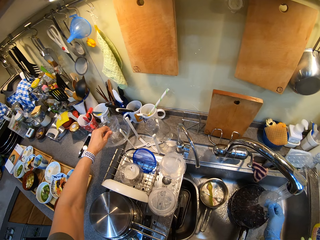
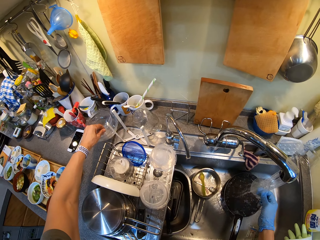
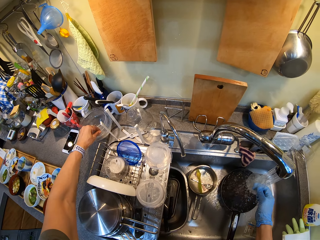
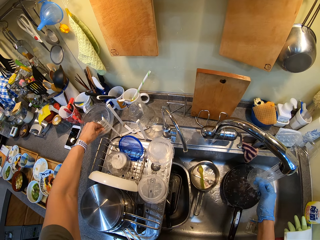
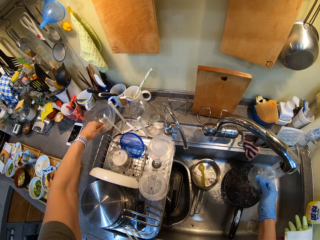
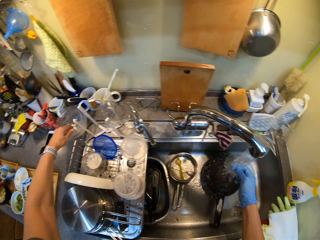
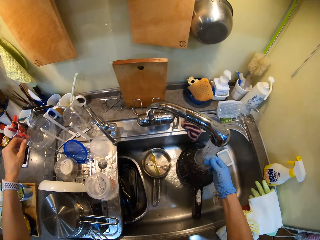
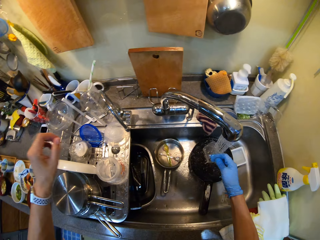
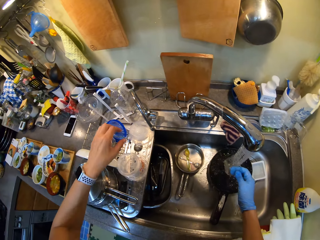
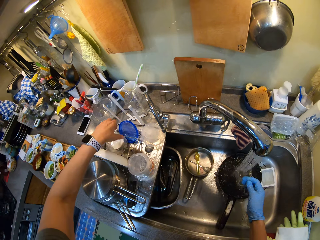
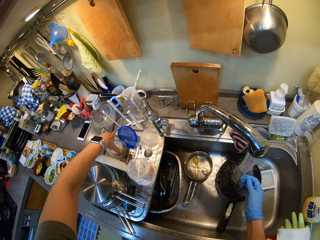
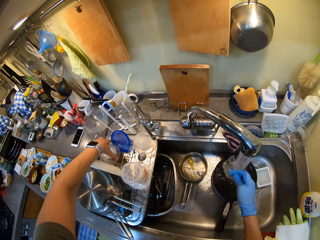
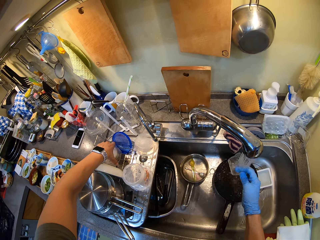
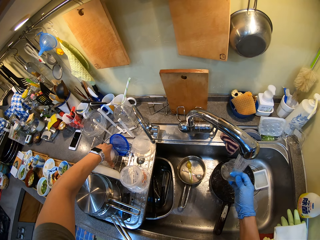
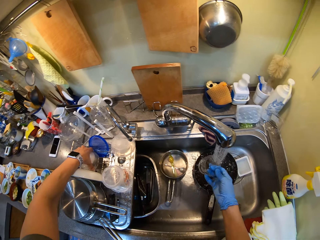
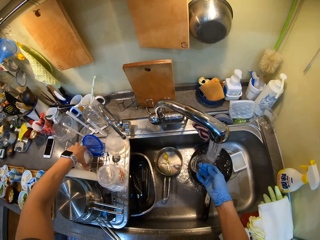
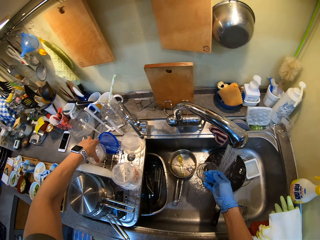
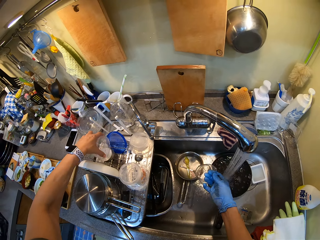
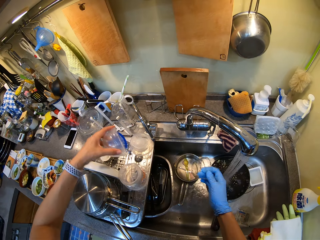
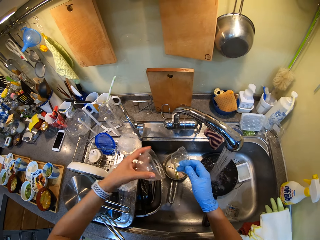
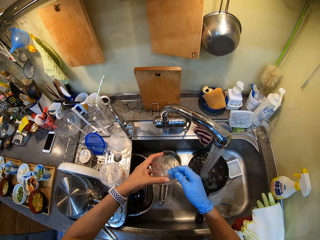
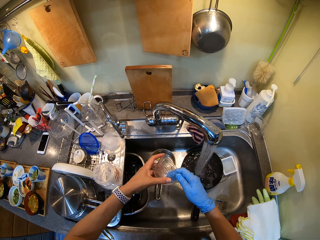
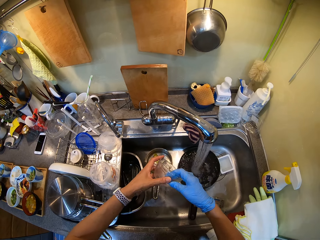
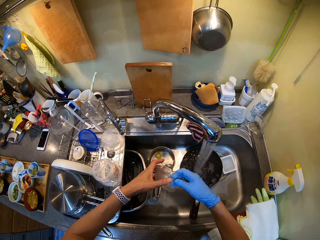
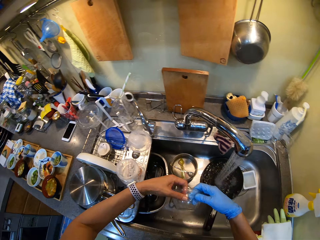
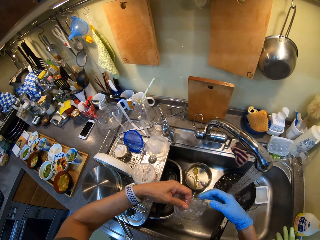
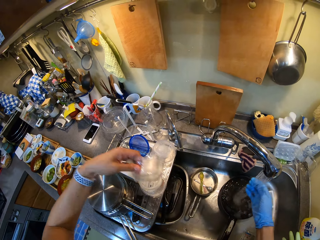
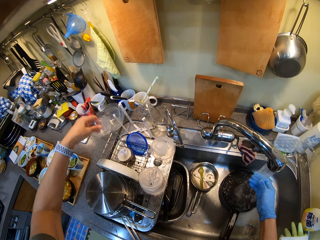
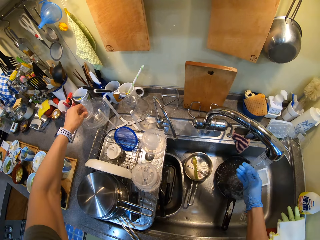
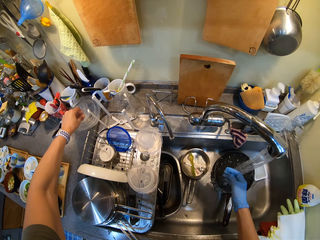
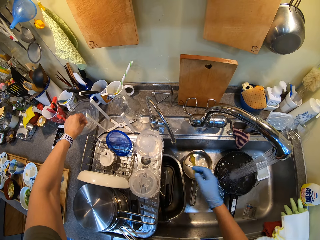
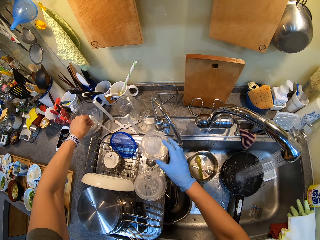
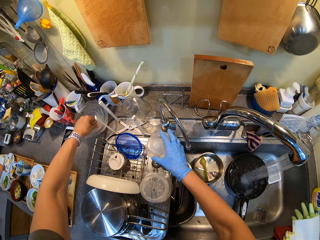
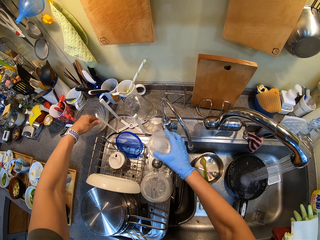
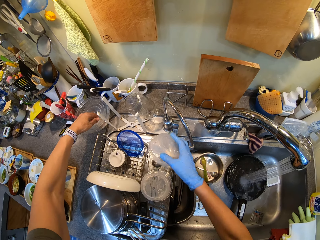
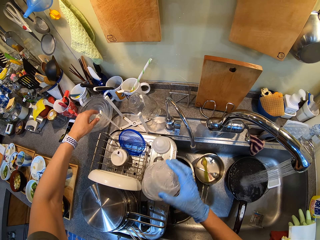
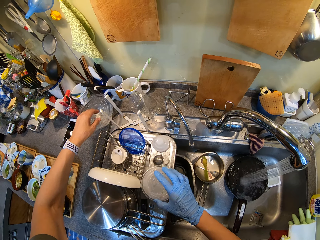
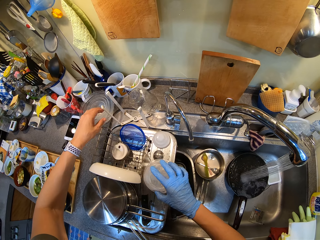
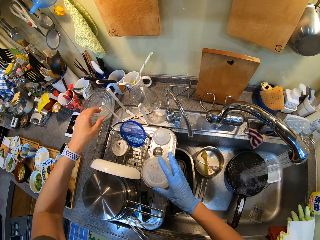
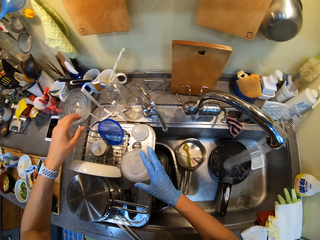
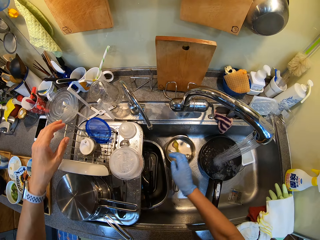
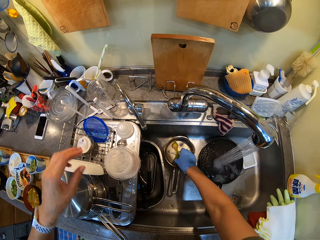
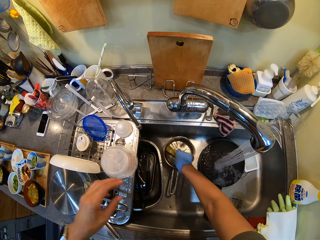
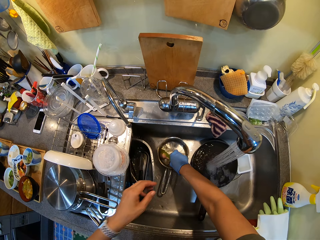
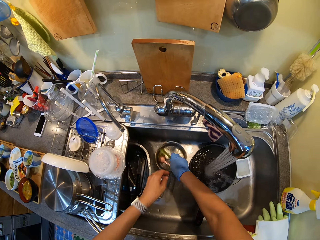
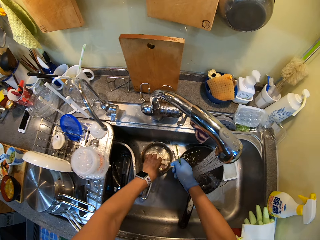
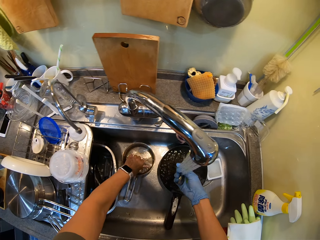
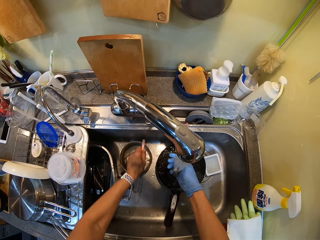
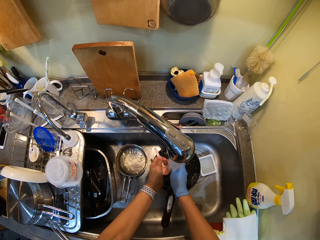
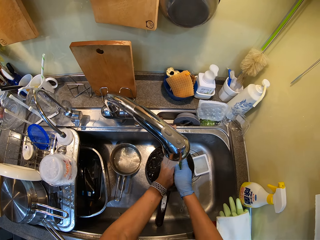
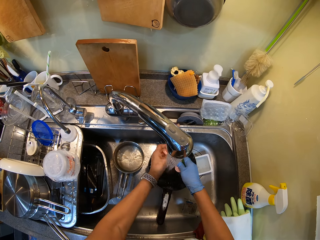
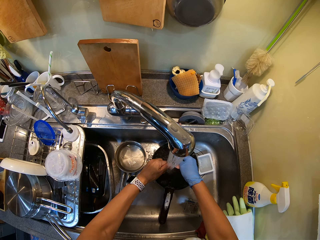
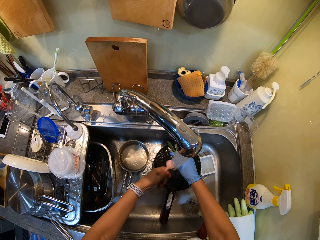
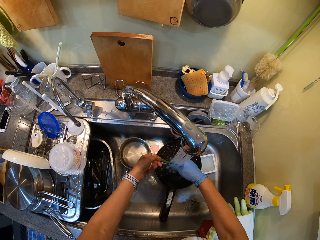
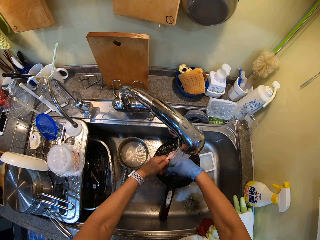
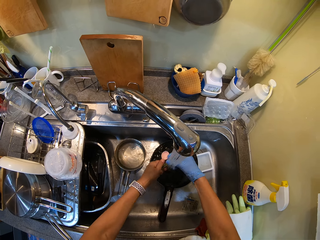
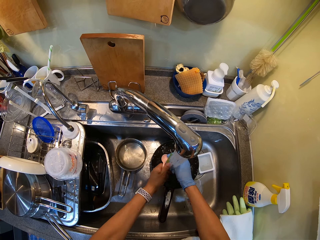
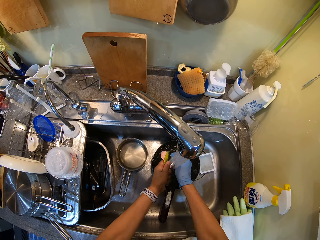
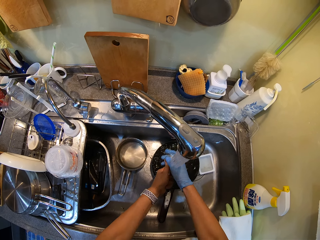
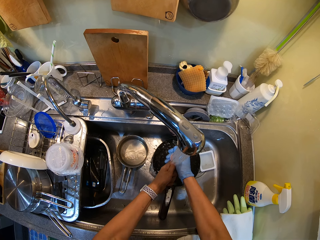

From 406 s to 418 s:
The camera wearer puts the bowls together. They place the bowl on the table. They rinse the spoon.

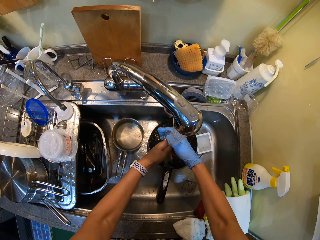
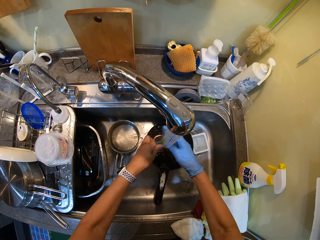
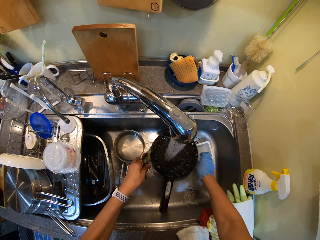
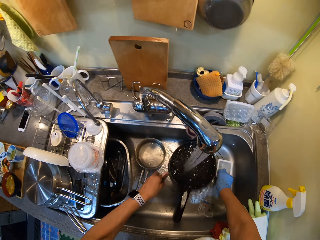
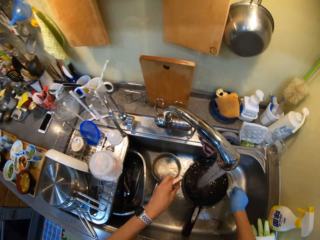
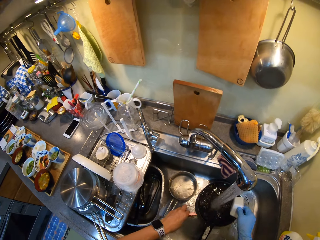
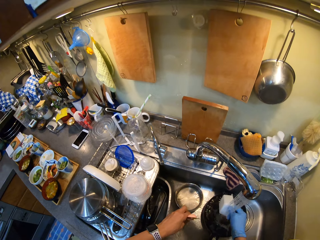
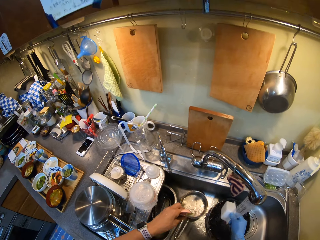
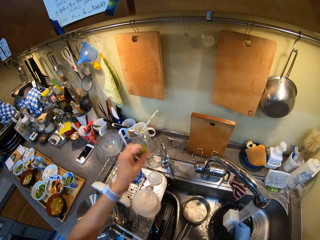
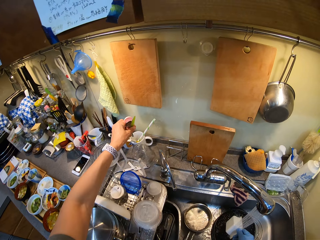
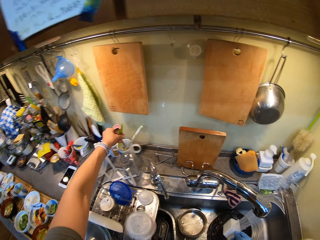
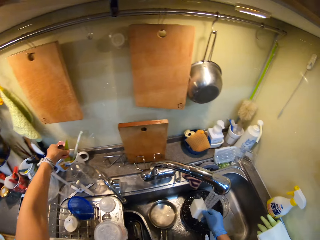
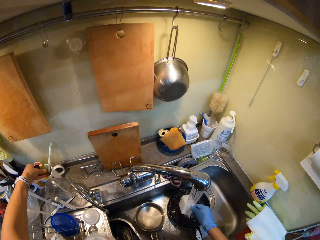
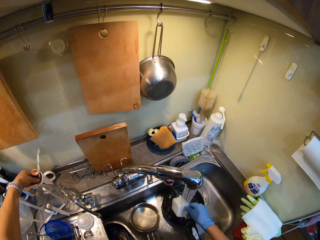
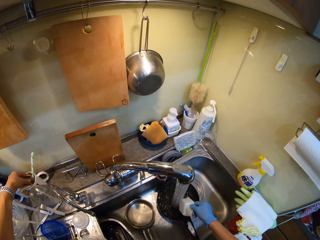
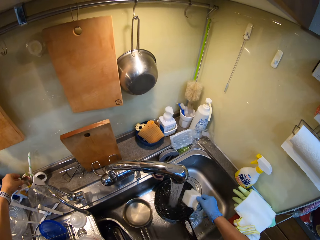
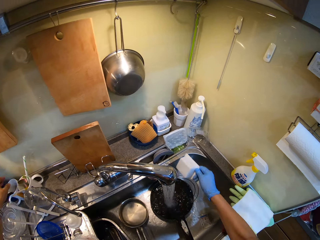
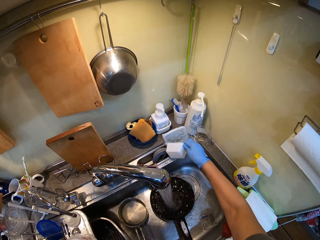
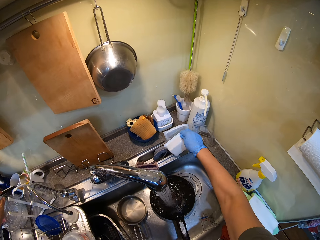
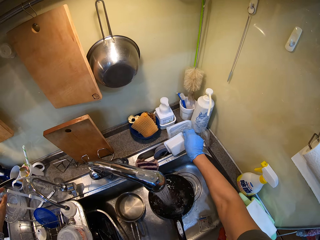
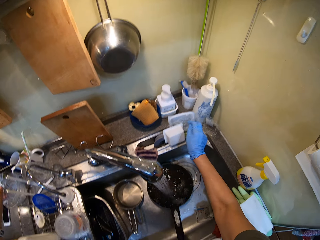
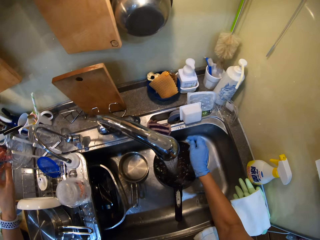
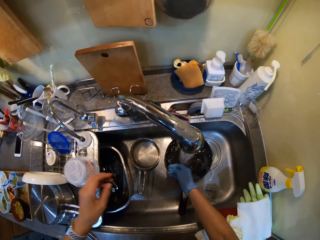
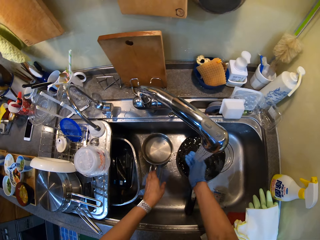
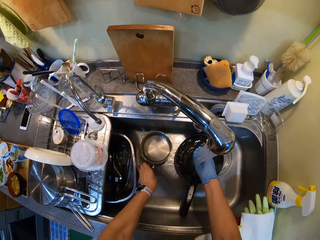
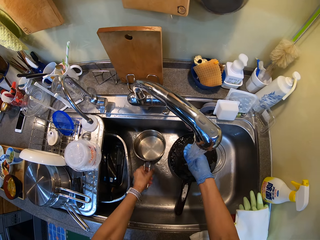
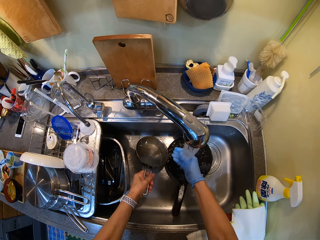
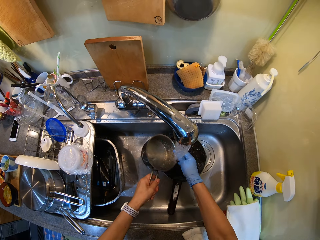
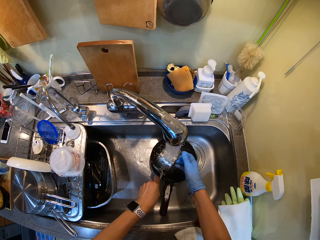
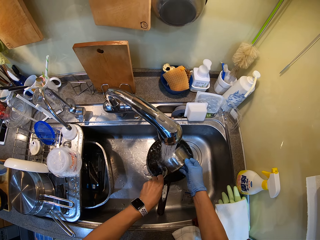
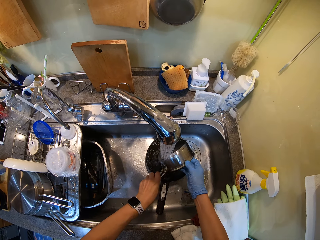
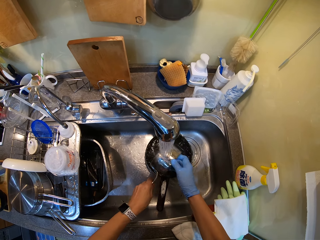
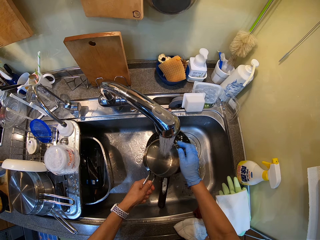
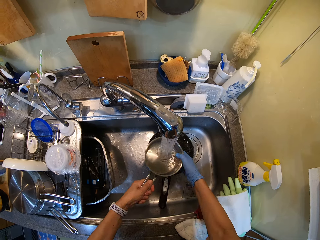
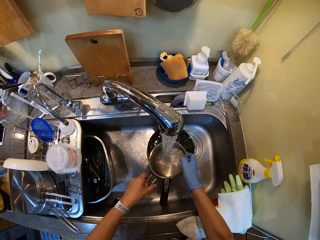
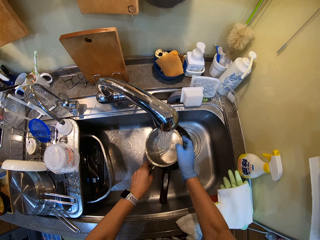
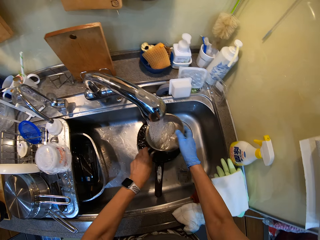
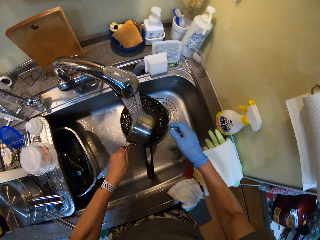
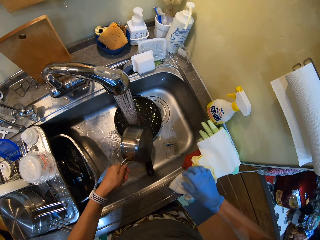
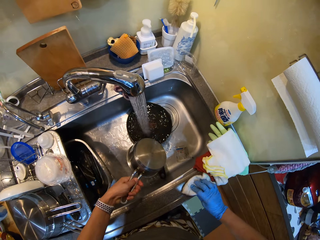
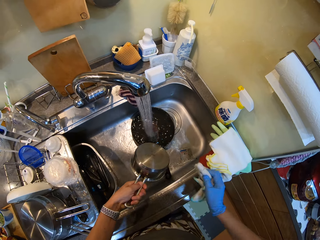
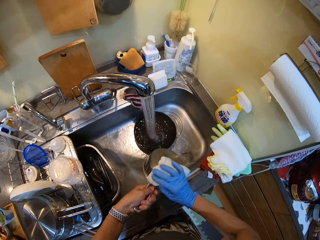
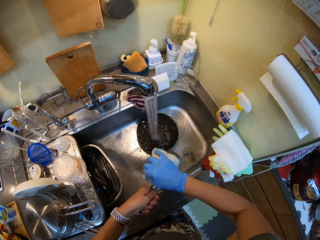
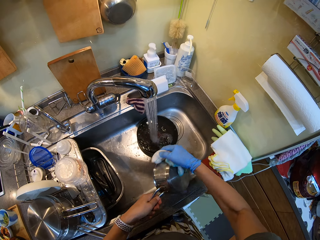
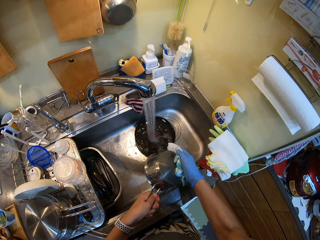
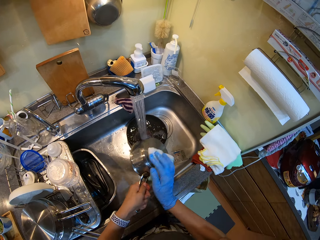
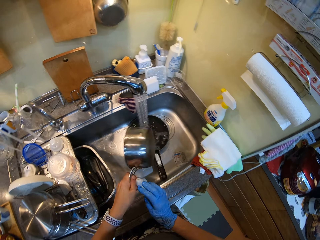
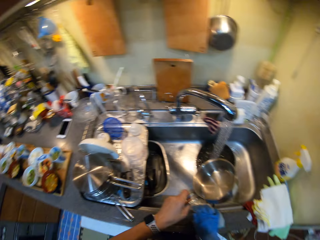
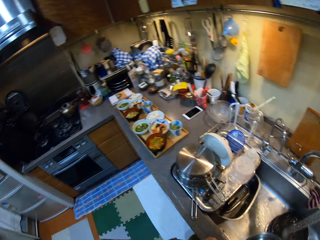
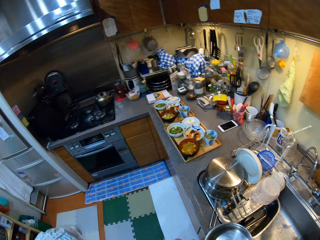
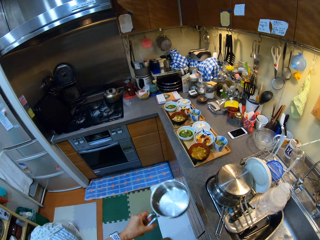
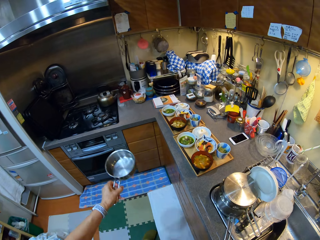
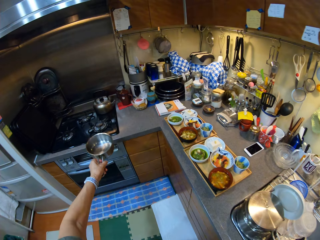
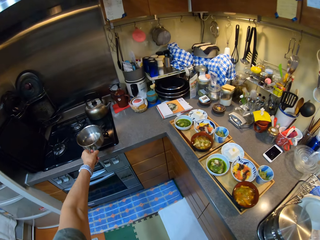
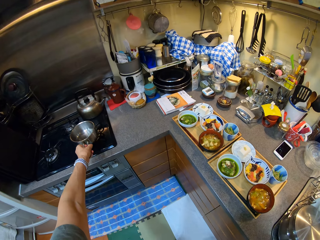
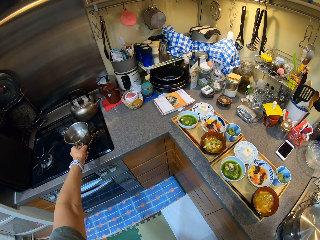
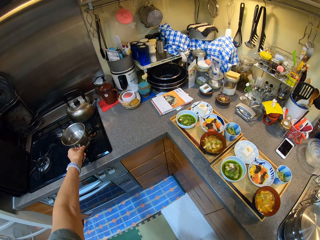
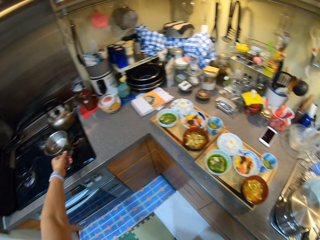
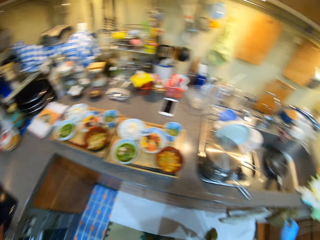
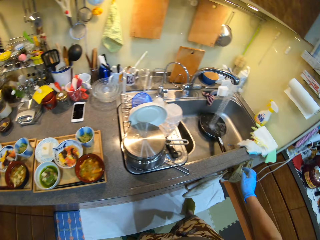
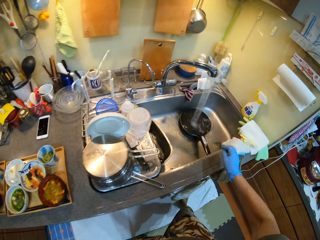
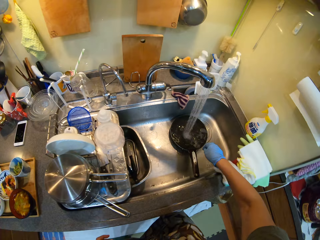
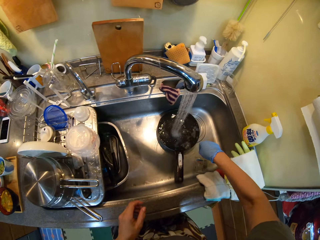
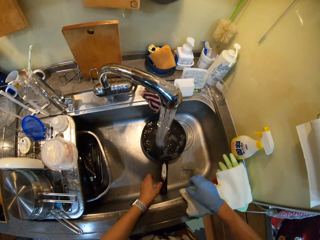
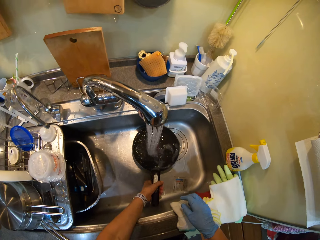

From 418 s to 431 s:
The camera wearer places the spoon in a container. They place the utensils on the sink. They wash the cooking pot or saucepan. They pick up a kitchen cloth and wipe the saucepan. They place the cooking pot on the gas cooker. They wash the cooking pan.
